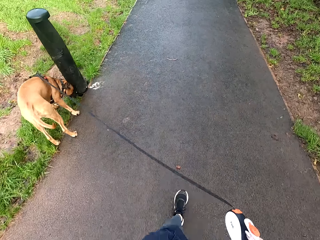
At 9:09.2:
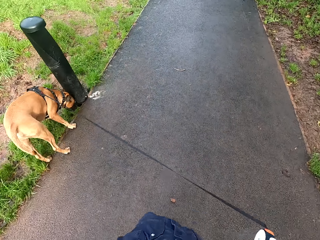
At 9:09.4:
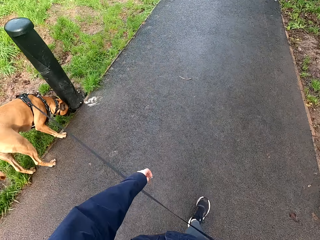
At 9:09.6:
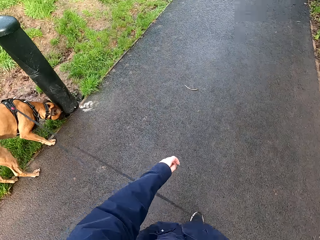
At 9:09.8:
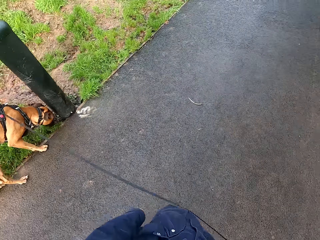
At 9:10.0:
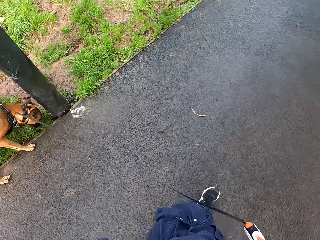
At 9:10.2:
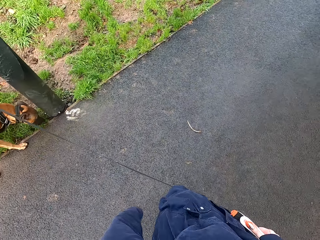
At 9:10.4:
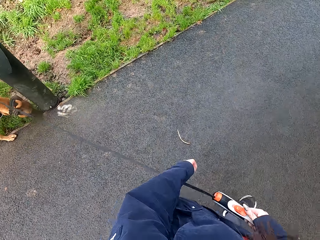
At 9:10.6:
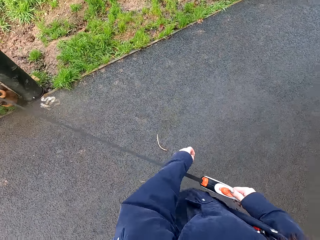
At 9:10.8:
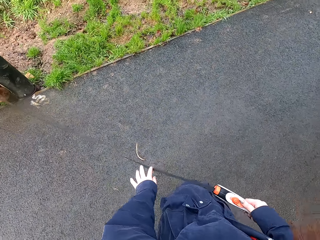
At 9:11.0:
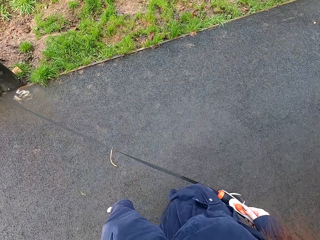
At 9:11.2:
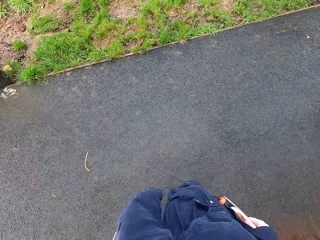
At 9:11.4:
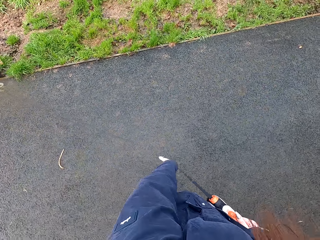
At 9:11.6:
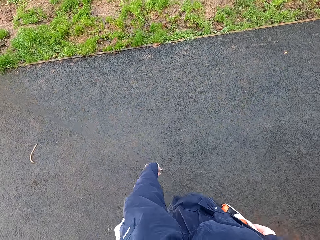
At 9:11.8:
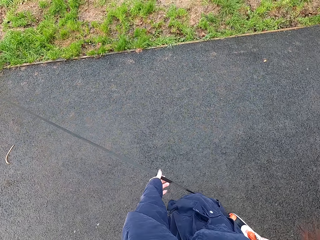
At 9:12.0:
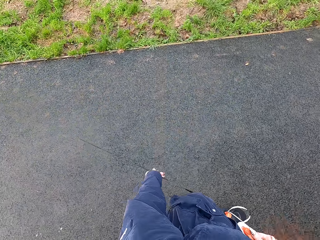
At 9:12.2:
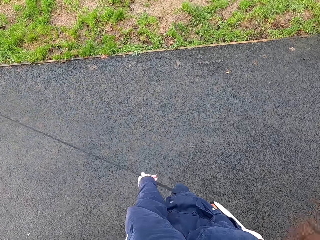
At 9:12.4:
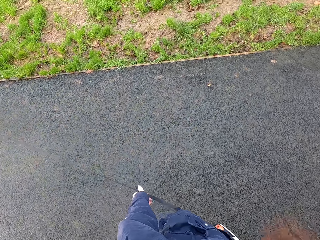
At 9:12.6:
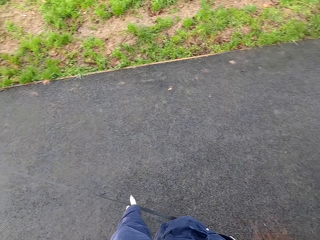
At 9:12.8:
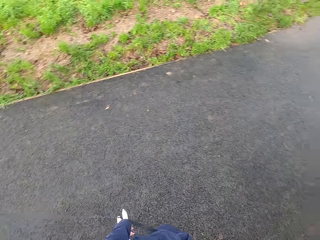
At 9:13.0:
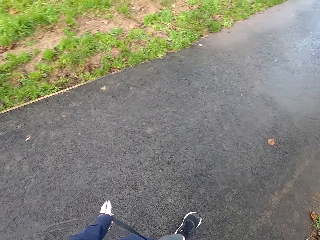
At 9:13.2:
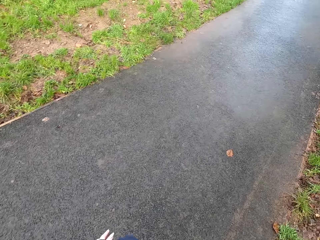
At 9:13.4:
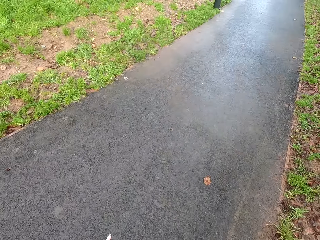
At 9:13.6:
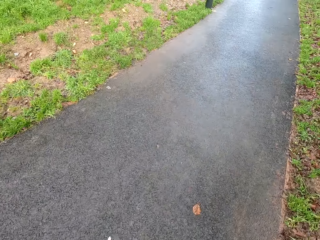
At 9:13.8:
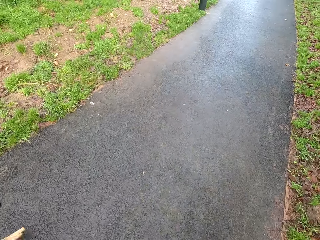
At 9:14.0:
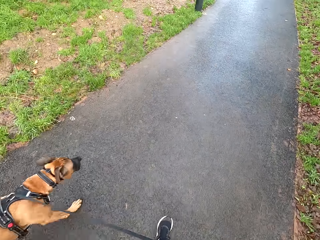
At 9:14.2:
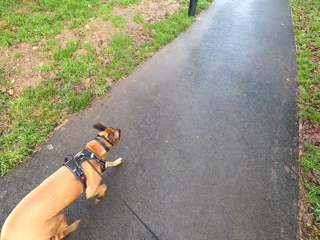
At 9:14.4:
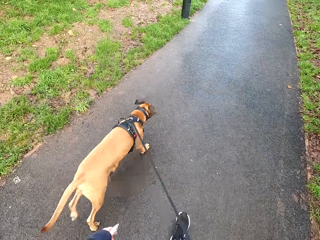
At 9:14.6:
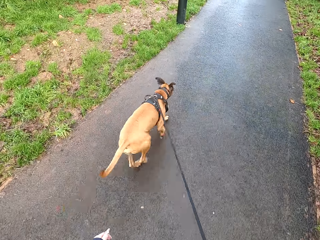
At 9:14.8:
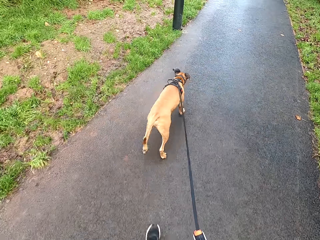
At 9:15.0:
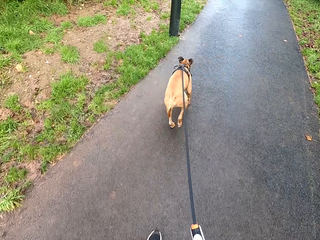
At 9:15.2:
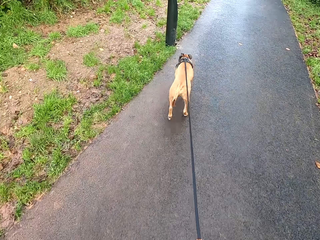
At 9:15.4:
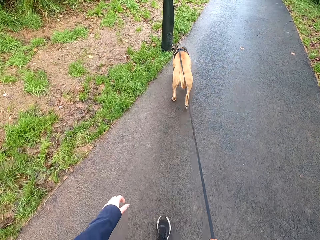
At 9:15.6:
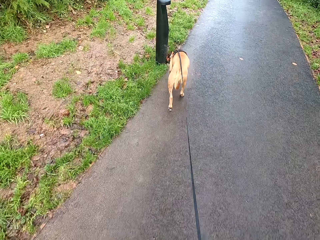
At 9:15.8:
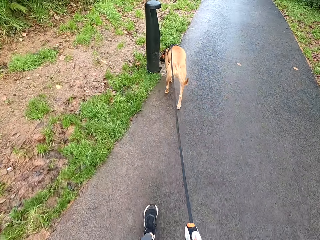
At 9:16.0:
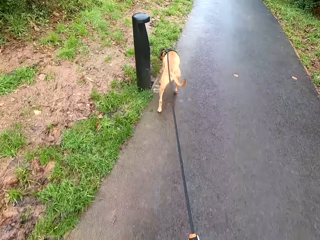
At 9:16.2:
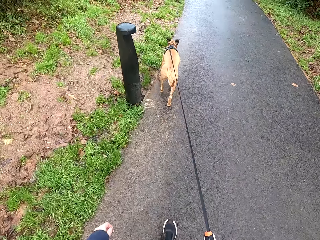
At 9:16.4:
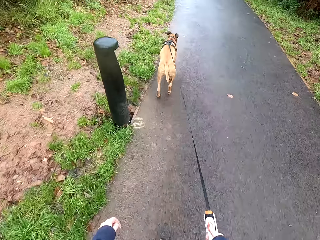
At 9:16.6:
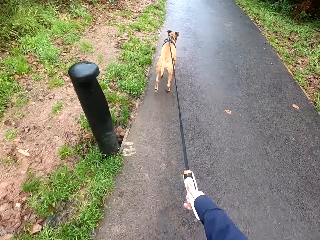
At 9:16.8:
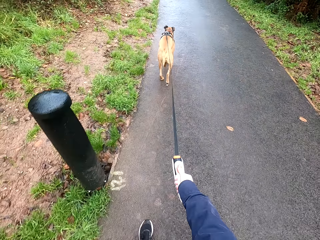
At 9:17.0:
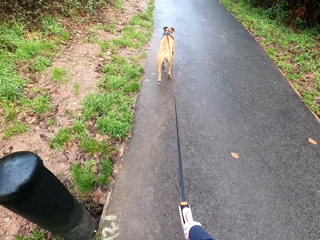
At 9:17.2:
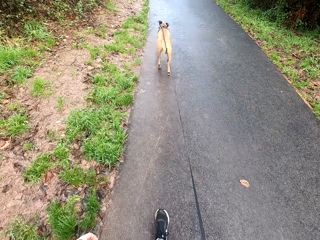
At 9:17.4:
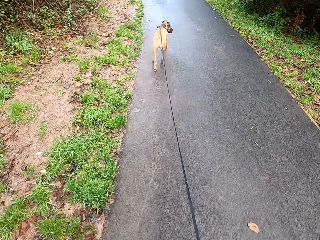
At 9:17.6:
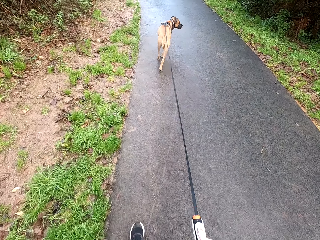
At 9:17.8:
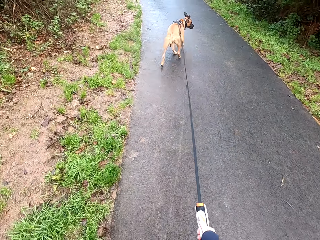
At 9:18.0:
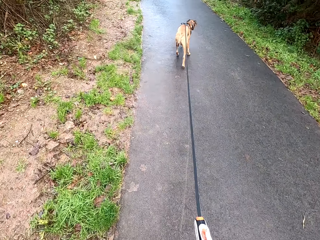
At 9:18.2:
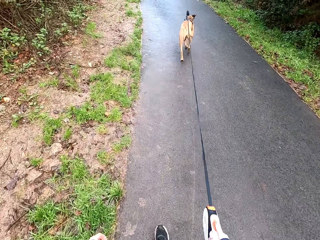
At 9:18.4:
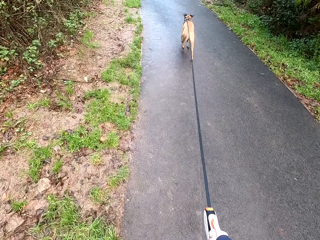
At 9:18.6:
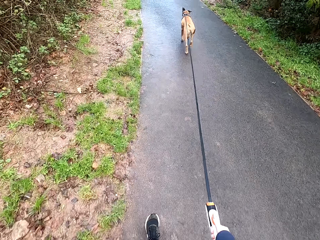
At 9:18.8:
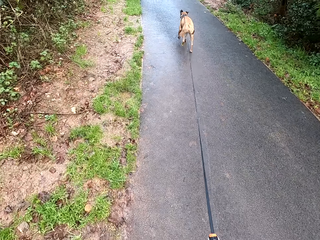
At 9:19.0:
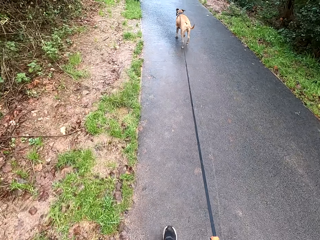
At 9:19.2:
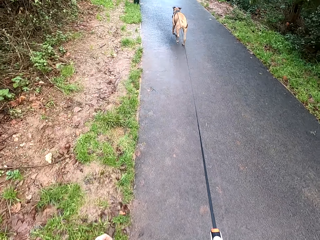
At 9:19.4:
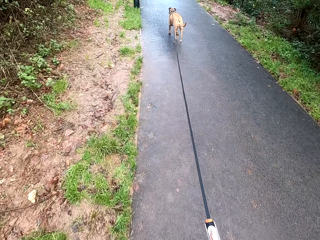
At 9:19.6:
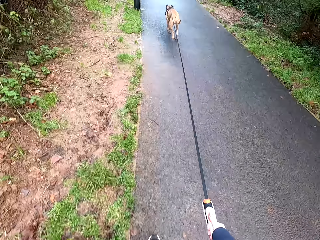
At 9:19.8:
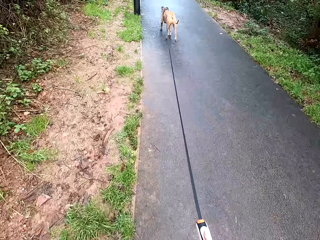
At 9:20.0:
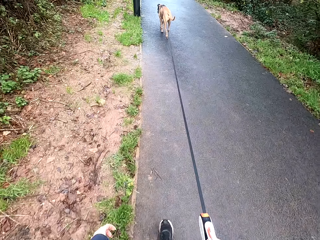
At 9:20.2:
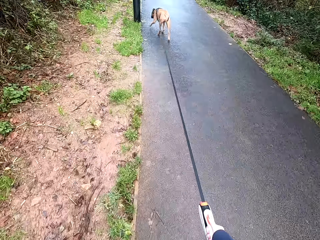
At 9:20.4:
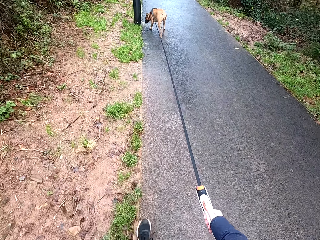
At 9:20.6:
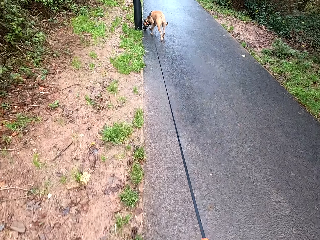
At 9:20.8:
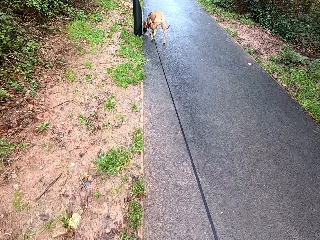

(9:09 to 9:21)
The camera wearer interacts with the dog. She walks on the road alongside the dog with the leash handle in her right hand.

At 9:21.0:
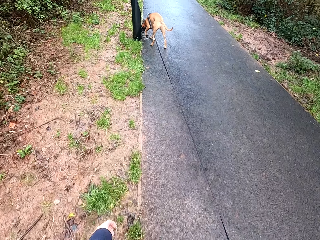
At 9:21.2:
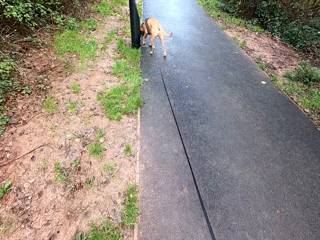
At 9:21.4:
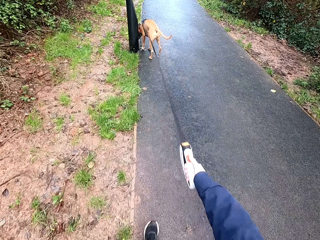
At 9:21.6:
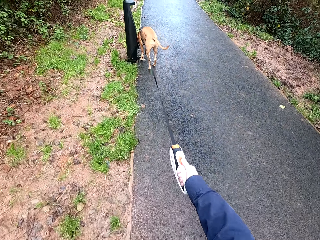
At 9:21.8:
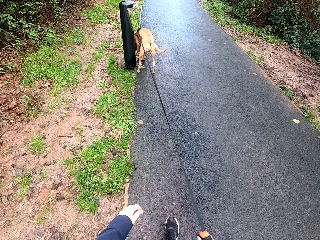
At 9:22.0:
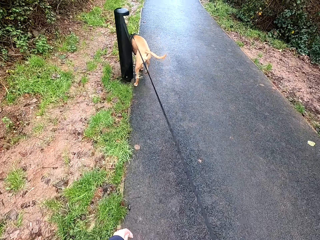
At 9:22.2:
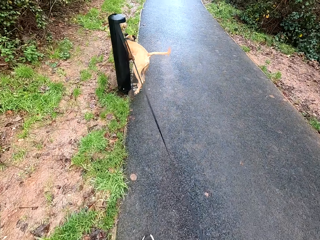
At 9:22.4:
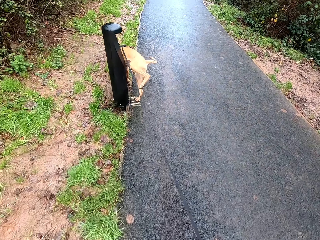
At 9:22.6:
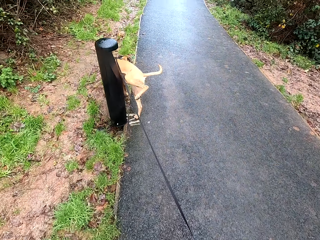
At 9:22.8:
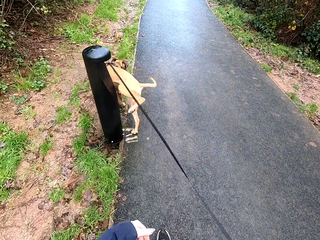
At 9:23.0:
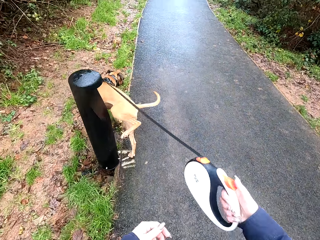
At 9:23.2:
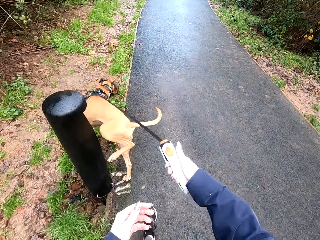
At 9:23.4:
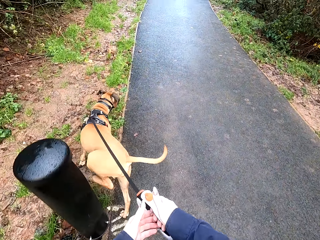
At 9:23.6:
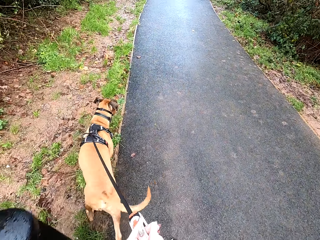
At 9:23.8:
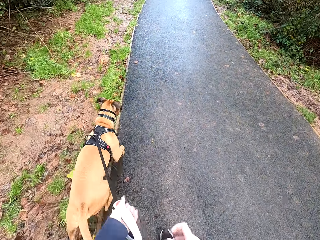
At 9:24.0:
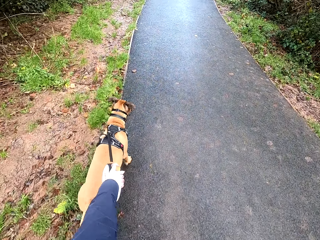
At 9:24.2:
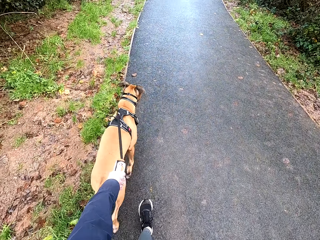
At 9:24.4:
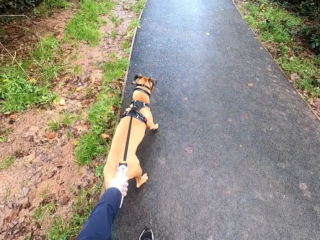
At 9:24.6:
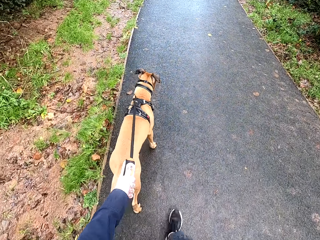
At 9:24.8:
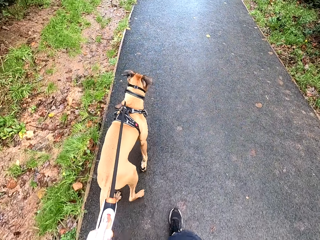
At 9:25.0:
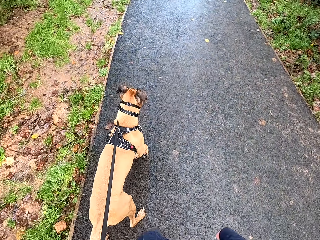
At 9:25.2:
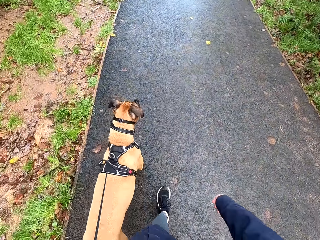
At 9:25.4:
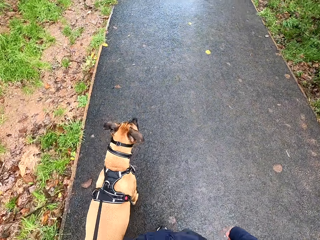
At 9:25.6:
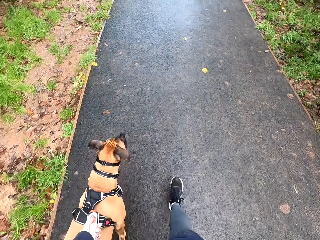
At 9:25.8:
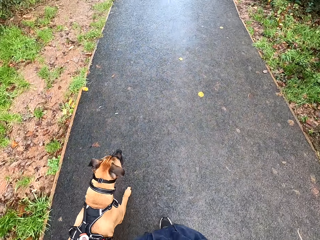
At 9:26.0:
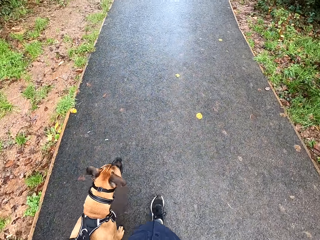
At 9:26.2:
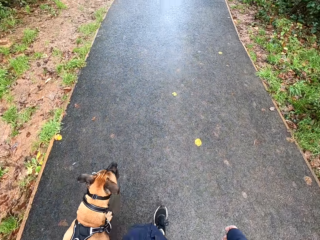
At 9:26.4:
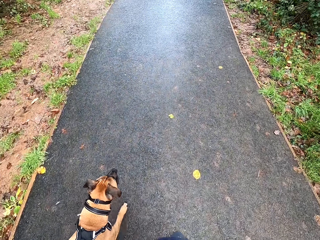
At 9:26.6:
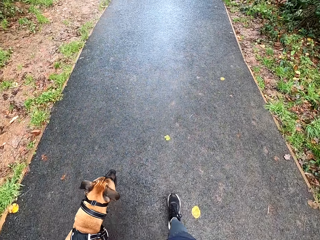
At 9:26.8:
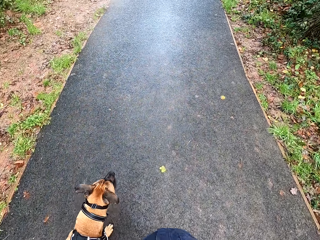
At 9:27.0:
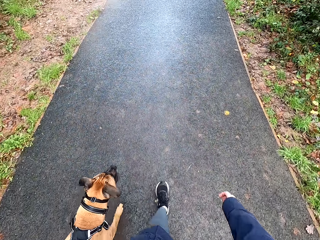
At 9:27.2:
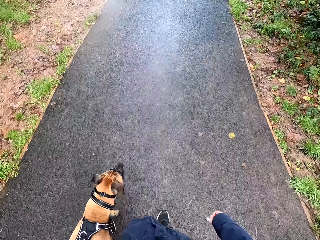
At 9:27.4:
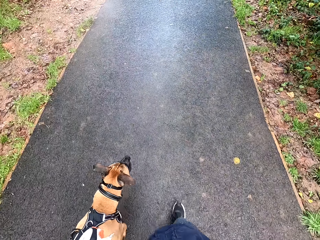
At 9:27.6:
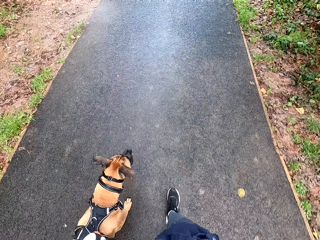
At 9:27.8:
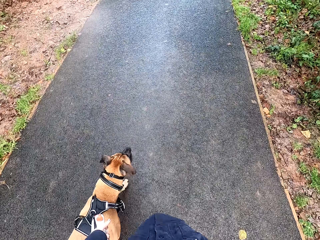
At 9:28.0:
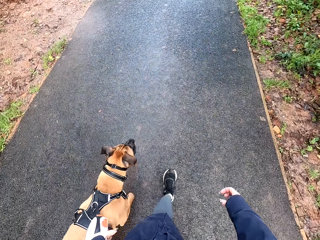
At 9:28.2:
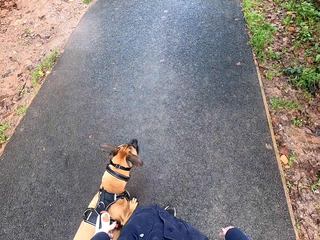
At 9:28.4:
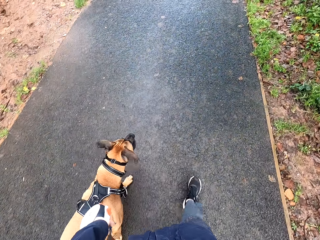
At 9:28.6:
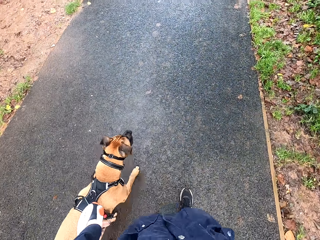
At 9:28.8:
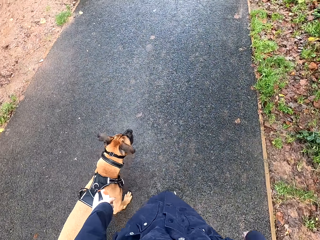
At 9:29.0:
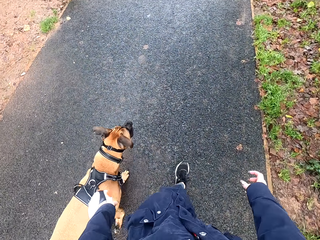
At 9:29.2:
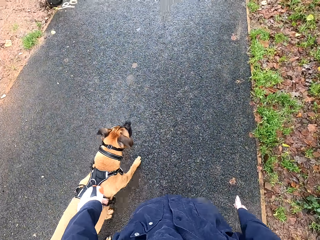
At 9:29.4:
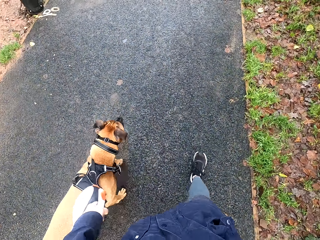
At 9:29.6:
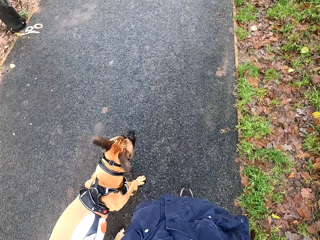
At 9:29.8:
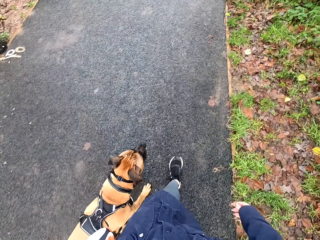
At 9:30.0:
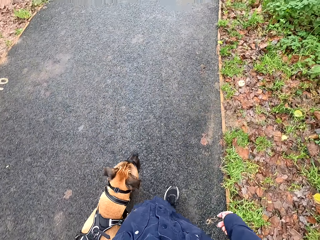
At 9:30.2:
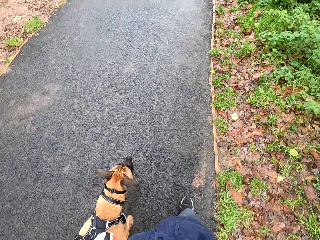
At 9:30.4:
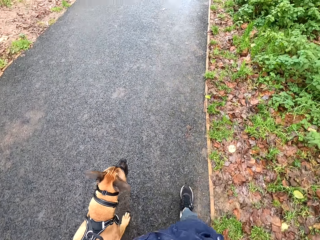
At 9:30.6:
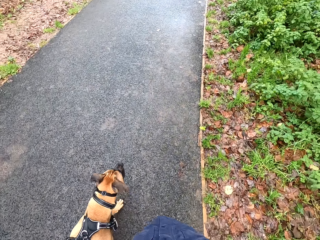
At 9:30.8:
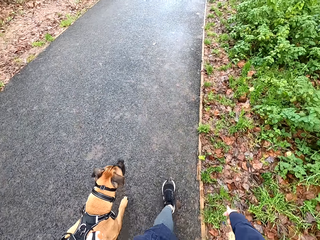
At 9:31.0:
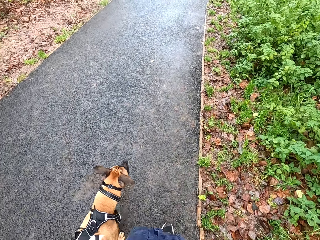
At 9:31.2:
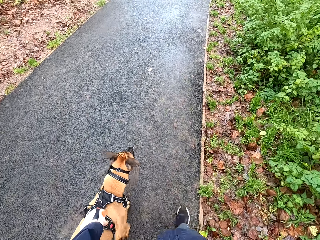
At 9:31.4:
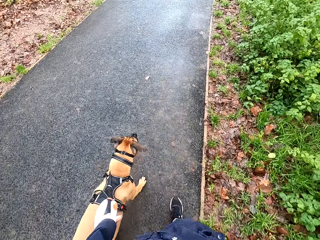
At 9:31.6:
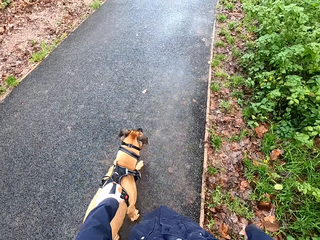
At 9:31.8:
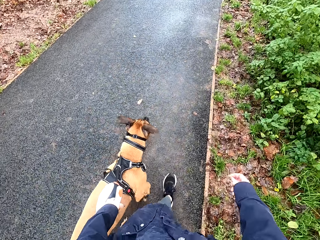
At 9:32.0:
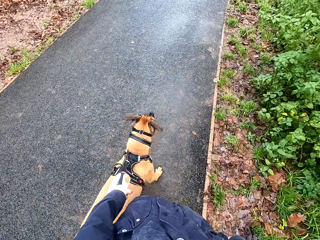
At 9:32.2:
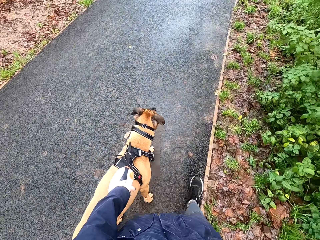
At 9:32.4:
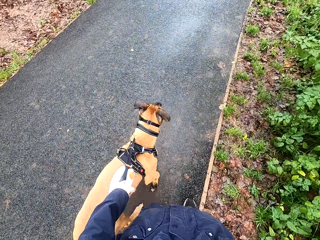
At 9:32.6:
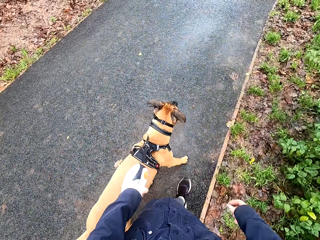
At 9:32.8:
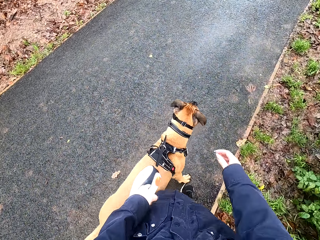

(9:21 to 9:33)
The camera wearer passes the leash handle from her right hand to her left hand. She walks on the road alongside the dog with the leash handle in her left hand. She talks to the dog. She interacts with the dog.
